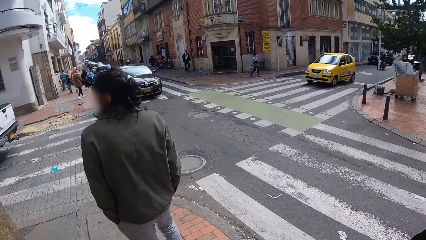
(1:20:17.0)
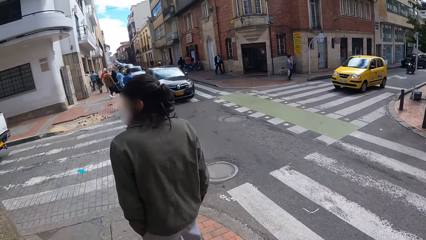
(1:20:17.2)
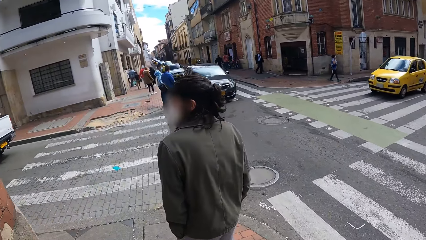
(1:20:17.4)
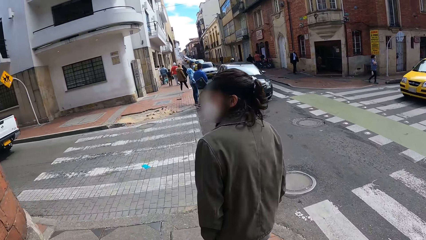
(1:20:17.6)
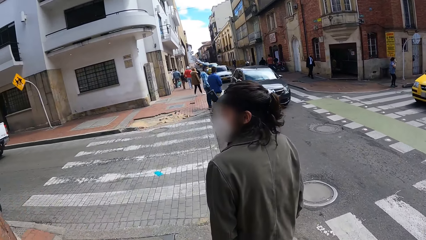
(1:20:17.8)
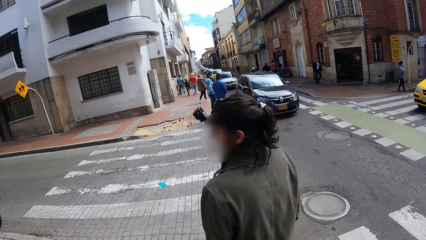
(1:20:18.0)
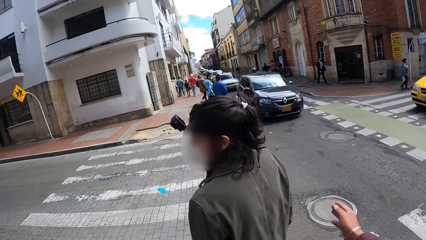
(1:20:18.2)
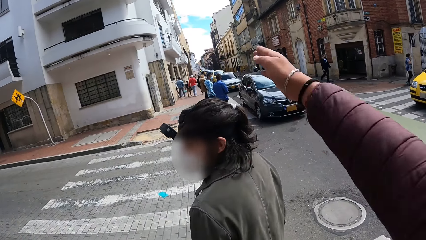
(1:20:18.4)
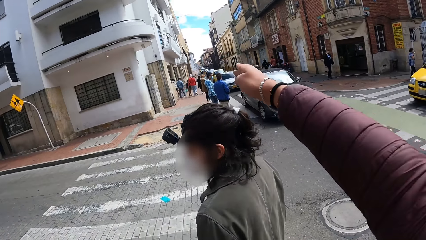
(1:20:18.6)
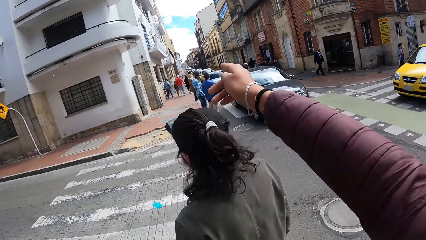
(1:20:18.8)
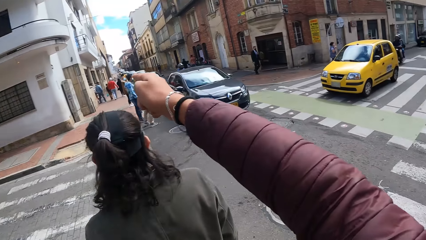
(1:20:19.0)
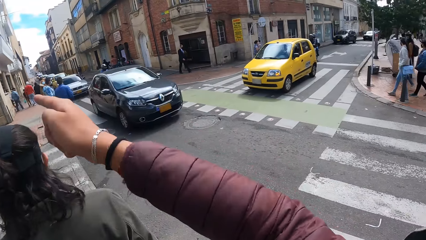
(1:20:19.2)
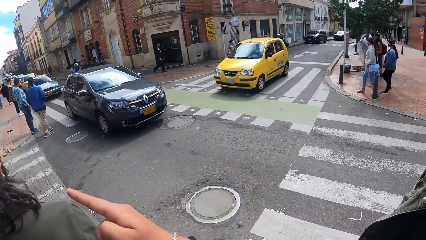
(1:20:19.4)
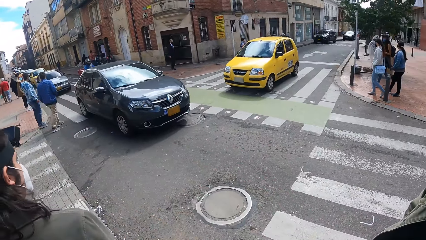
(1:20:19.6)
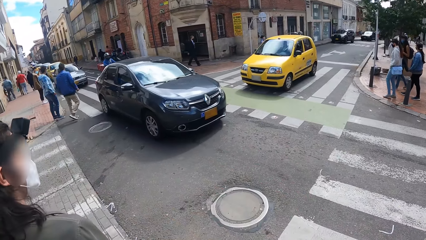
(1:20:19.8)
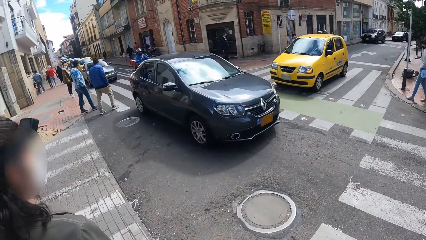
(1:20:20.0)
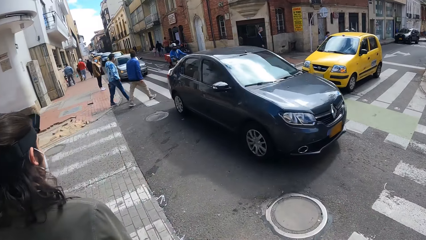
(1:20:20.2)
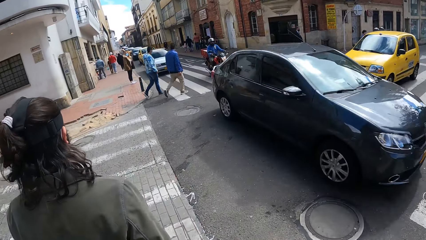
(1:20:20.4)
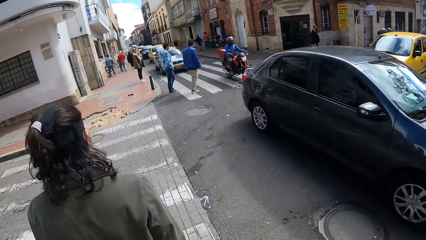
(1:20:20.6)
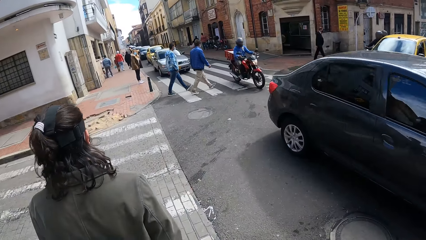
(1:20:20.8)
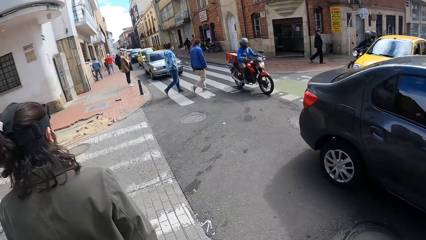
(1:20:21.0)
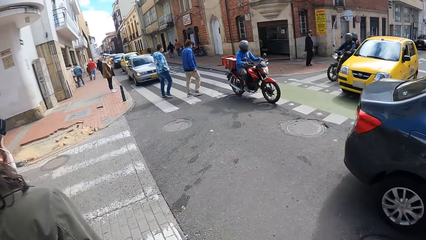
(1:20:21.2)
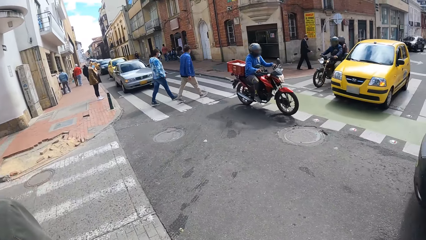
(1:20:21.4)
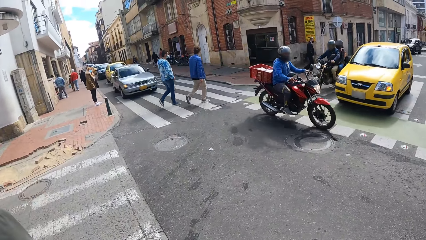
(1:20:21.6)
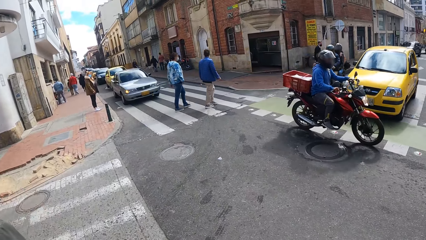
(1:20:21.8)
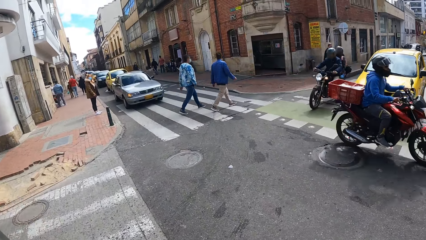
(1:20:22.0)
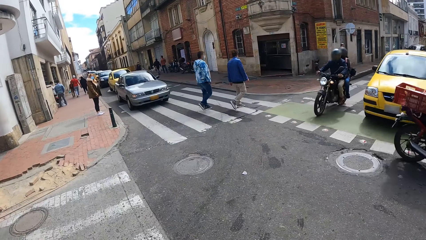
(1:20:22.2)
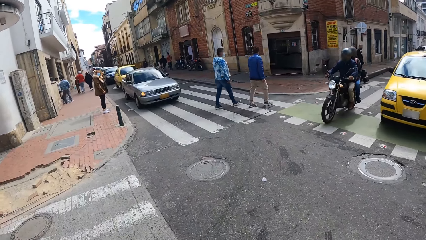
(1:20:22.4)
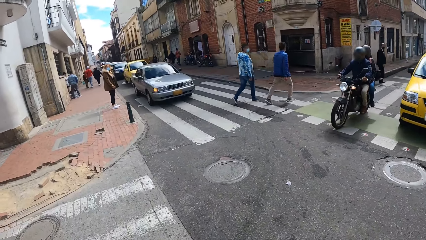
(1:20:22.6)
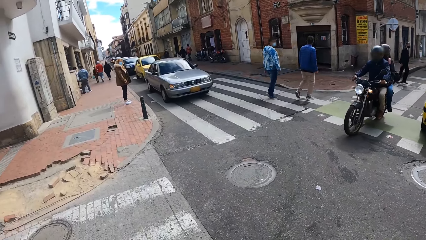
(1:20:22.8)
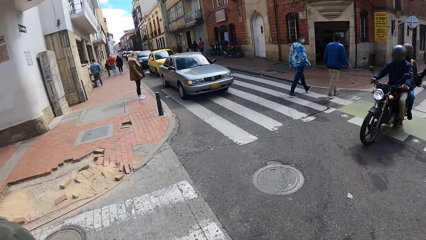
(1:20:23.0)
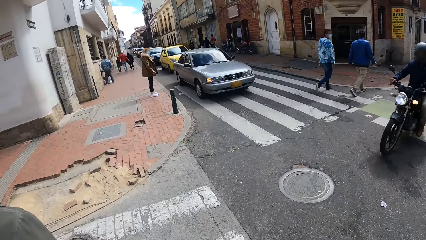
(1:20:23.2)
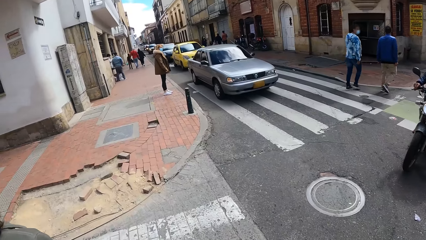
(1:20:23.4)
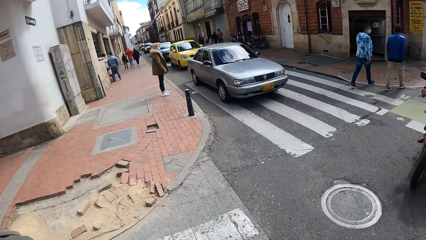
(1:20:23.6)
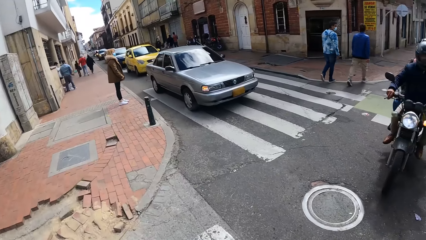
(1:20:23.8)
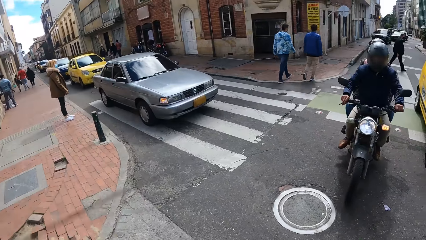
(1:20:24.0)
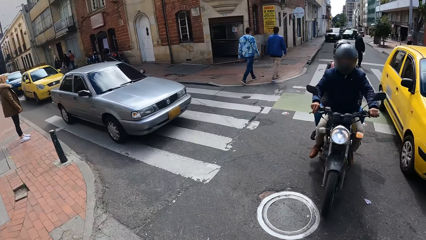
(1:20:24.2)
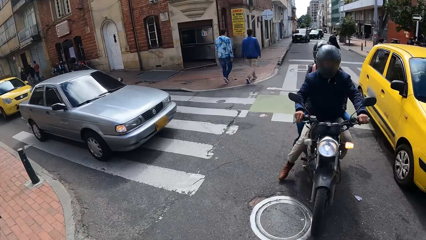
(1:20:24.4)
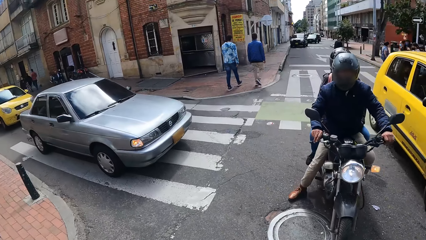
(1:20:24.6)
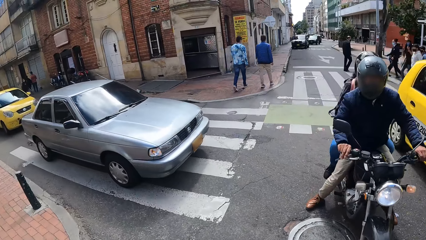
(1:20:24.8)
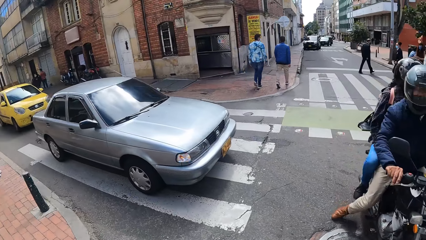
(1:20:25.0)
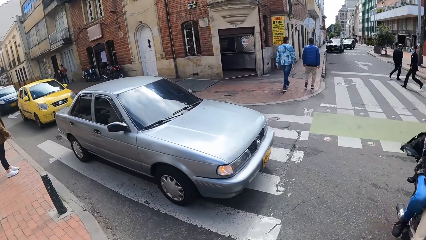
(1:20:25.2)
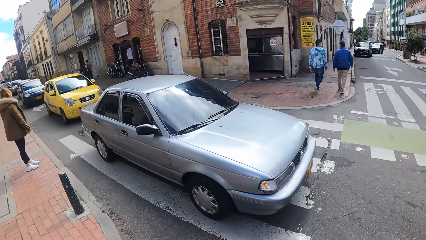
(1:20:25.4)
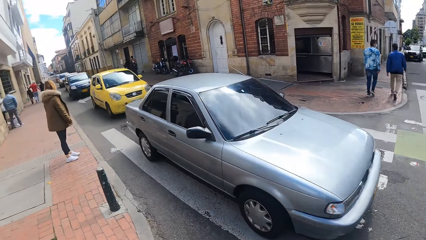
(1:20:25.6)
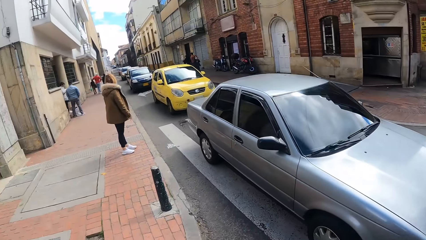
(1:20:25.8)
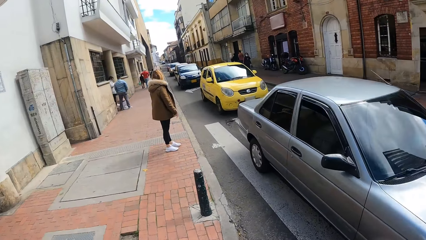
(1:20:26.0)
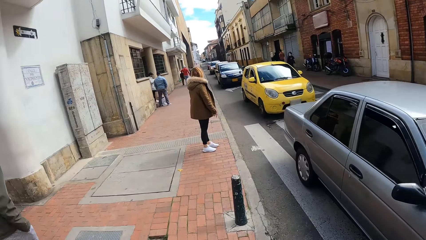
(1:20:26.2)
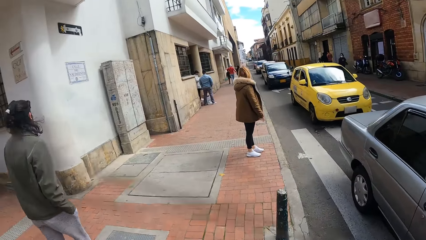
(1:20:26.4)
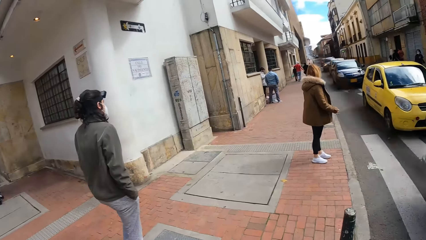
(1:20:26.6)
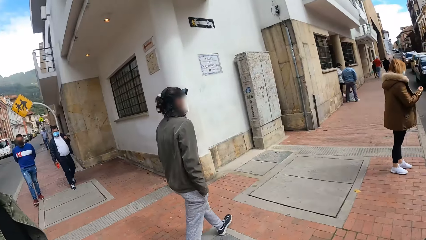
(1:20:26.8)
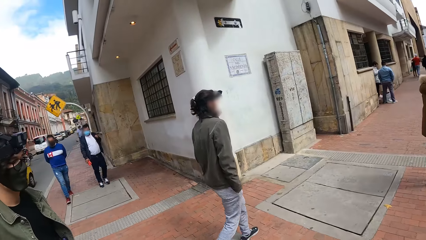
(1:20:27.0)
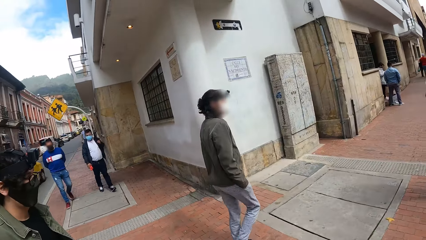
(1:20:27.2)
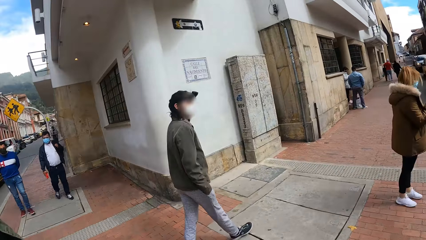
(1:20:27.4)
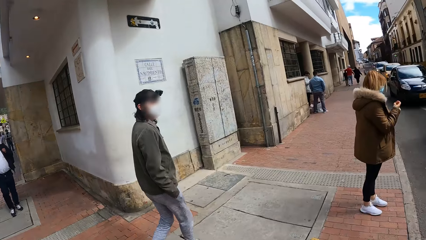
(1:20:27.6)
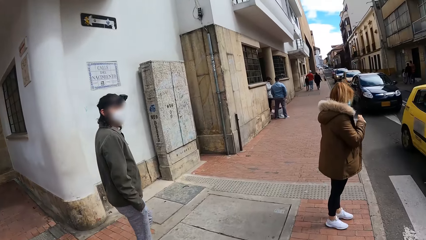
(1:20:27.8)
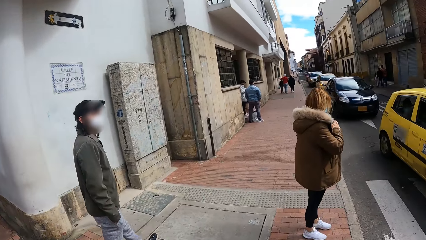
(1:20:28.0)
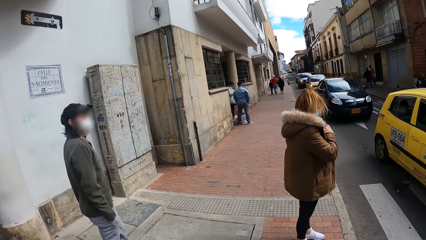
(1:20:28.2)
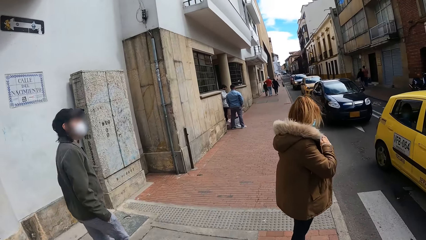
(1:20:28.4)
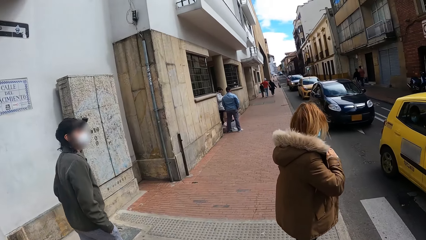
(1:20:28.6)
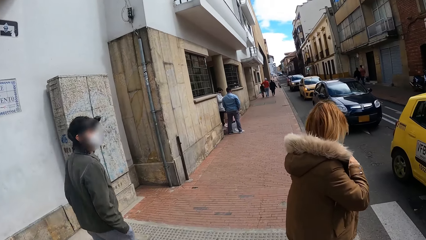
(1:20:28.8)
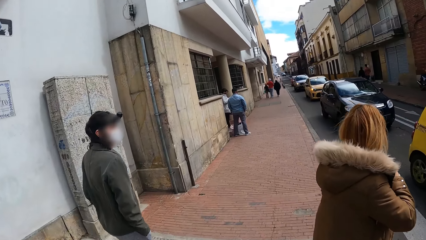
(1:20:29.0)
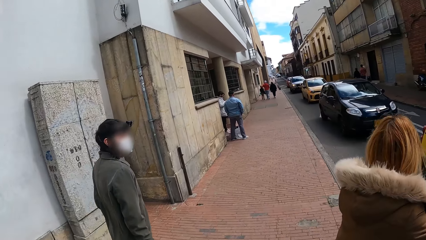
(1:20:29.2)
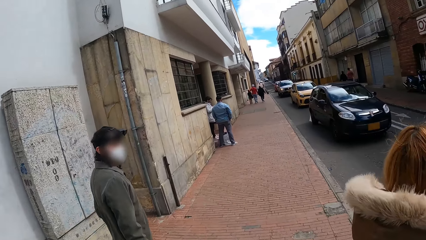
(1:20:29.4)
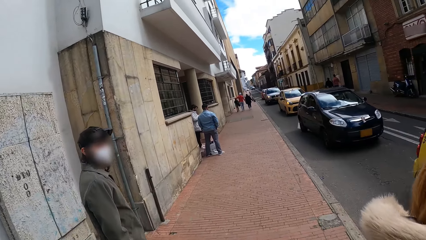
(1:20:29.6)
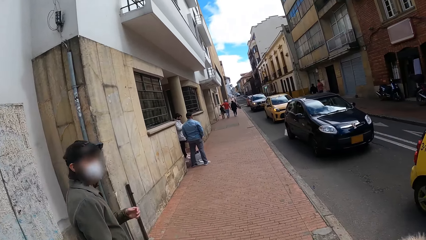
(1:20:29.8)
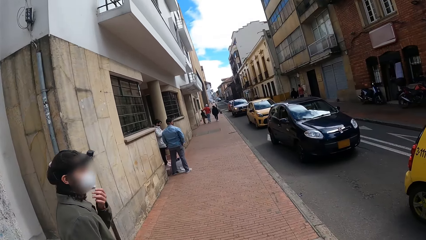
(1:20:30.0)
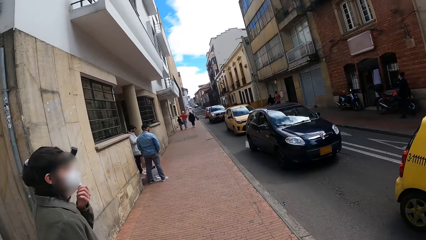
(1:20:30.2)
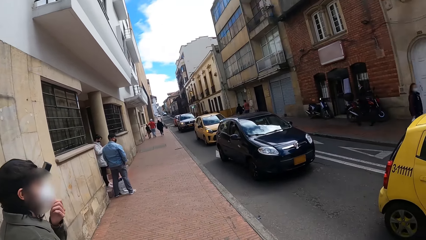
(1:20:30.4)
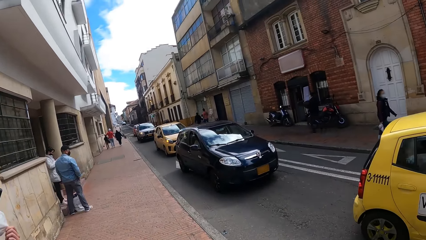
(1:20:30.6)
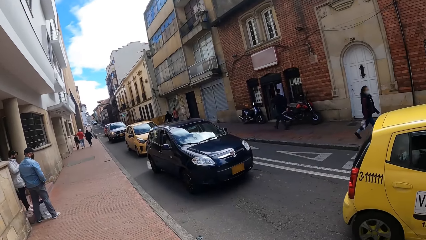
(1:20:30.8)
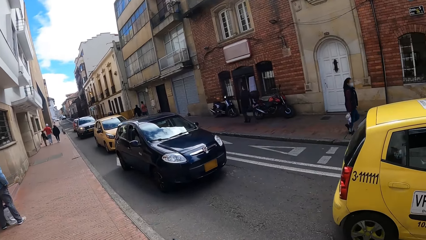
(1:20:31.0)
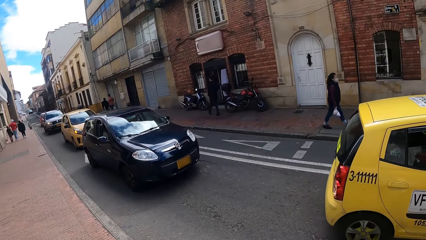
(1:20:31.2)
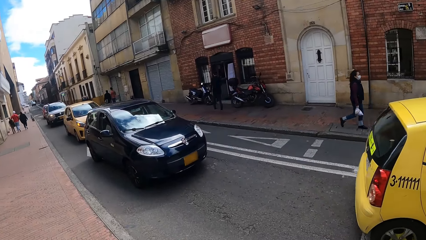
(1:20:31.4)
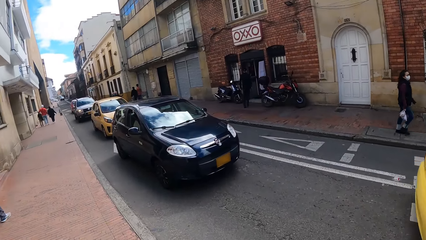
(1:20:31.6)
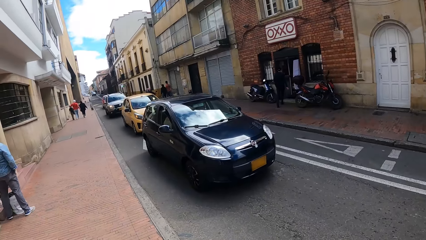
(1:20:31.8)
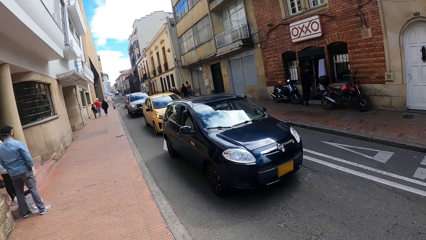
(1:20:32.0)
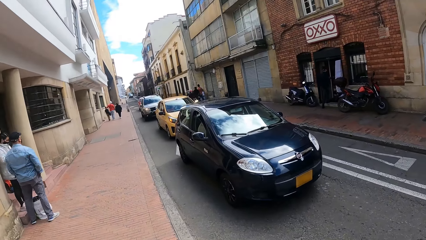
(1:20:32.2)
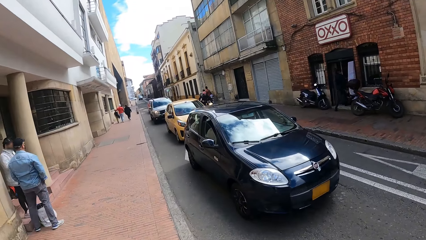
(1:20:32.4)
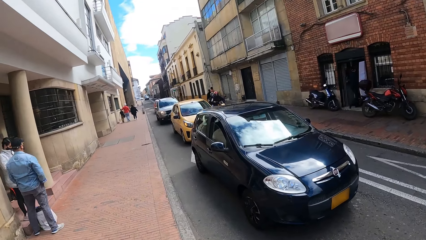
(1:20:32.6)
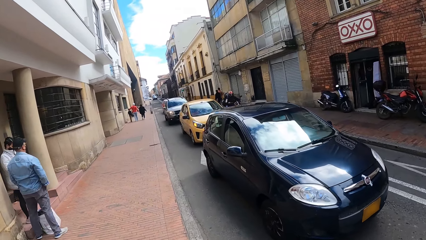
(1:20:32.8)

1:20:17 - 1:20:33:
The camera wearer stretches a hand towards a man. They cross a road. They walk on a pavement.
